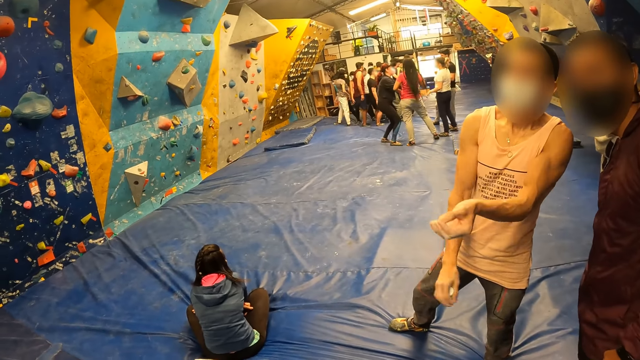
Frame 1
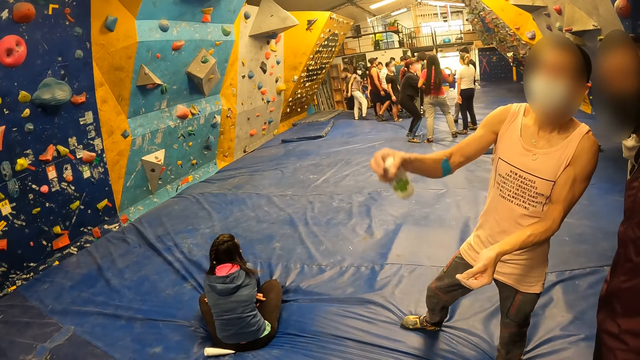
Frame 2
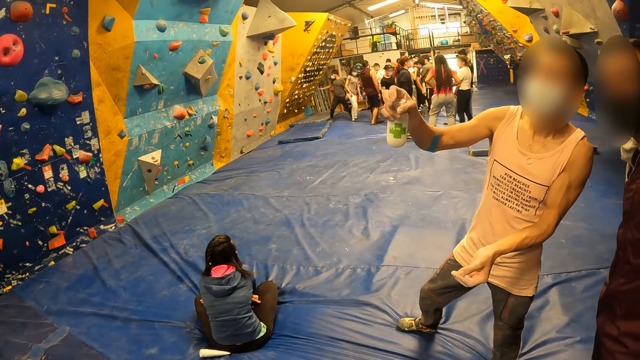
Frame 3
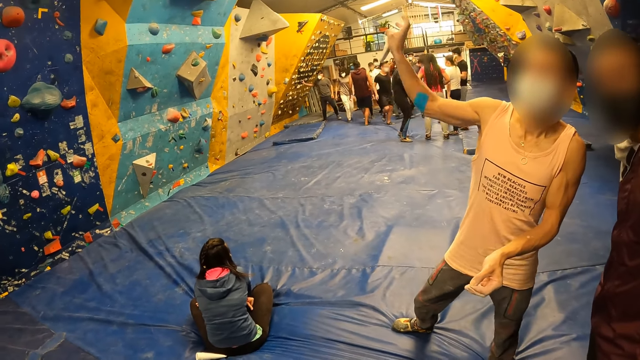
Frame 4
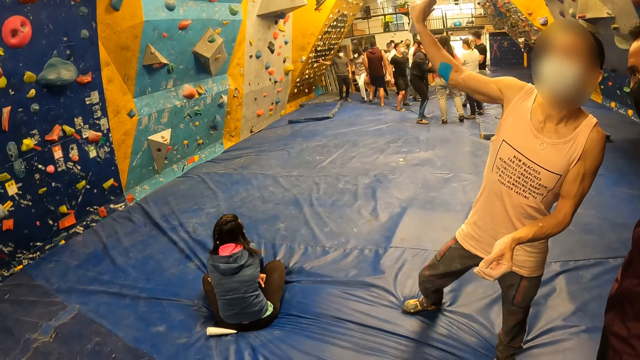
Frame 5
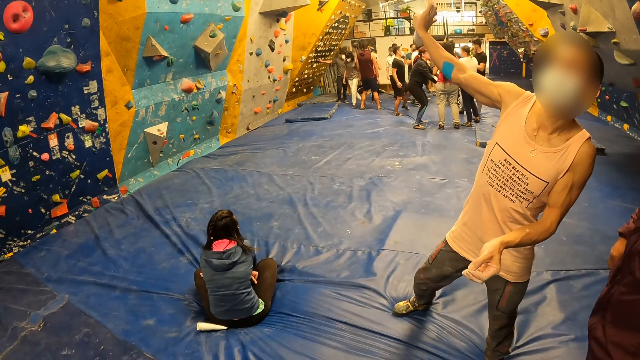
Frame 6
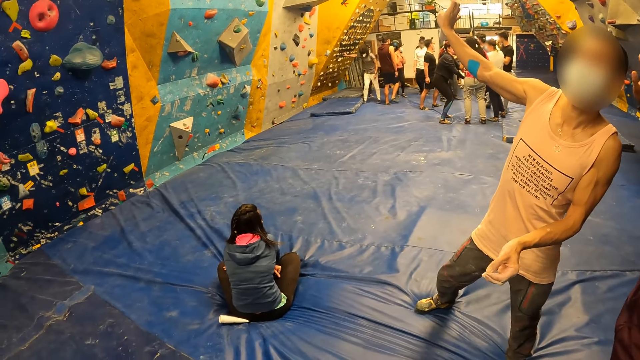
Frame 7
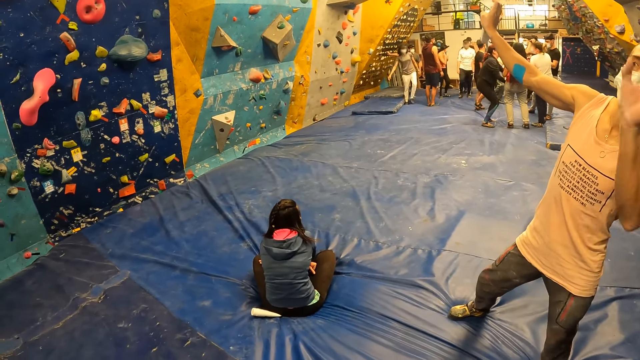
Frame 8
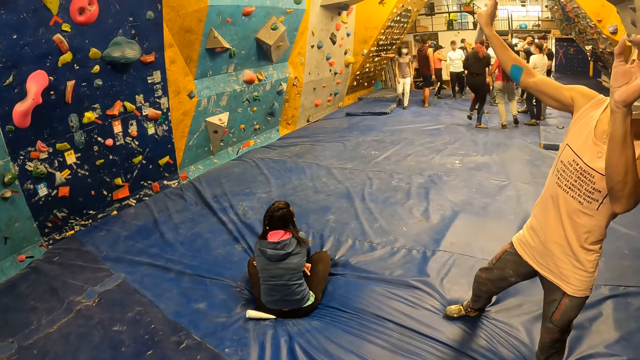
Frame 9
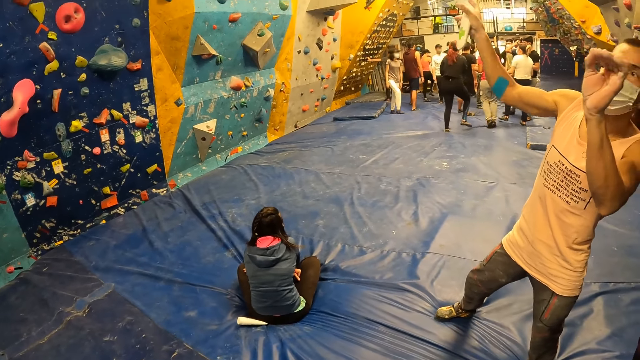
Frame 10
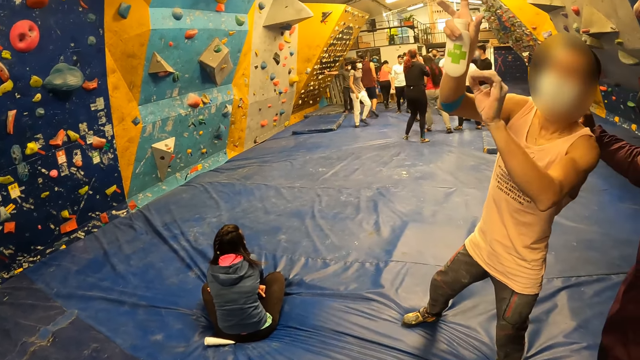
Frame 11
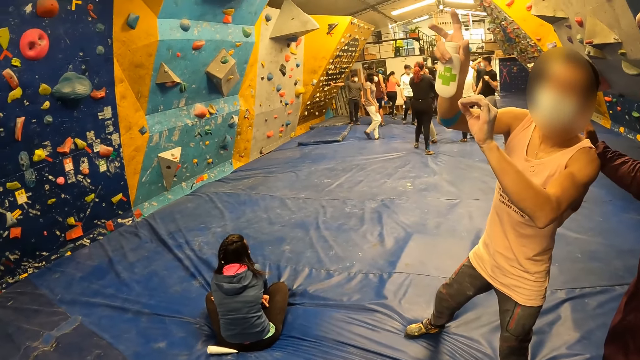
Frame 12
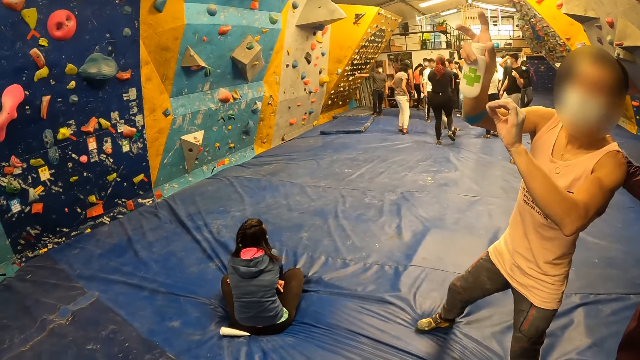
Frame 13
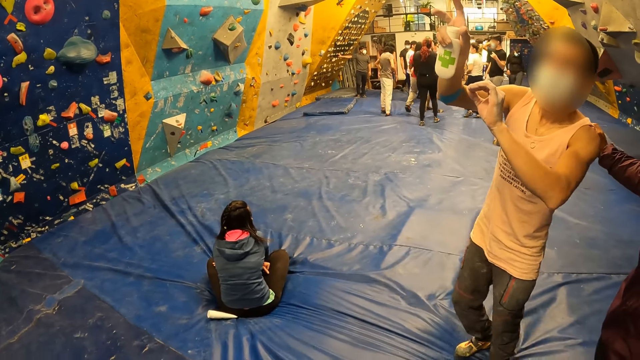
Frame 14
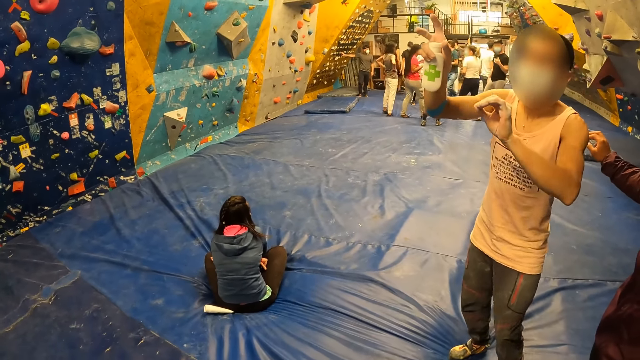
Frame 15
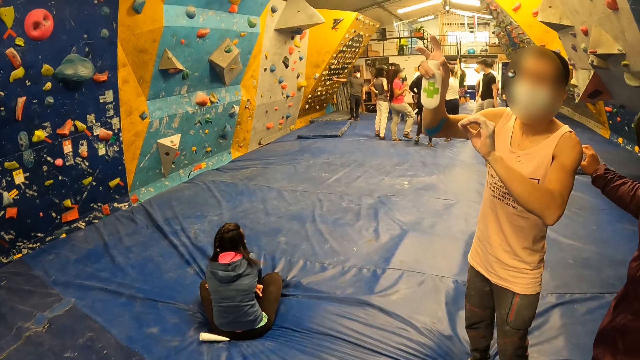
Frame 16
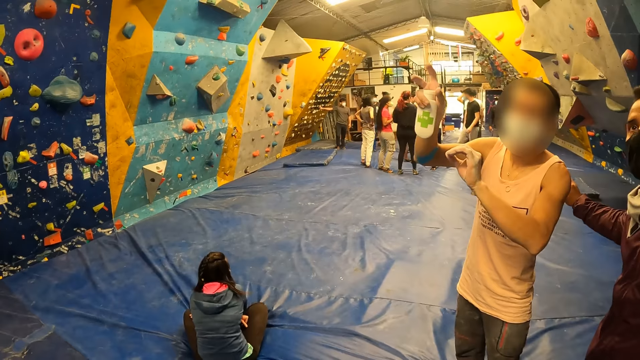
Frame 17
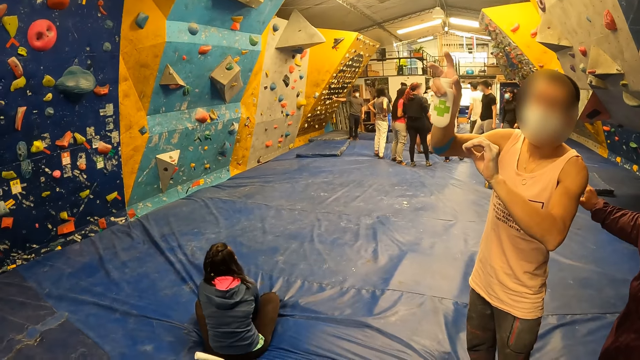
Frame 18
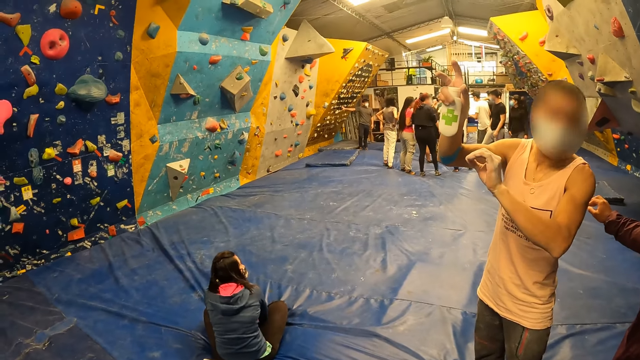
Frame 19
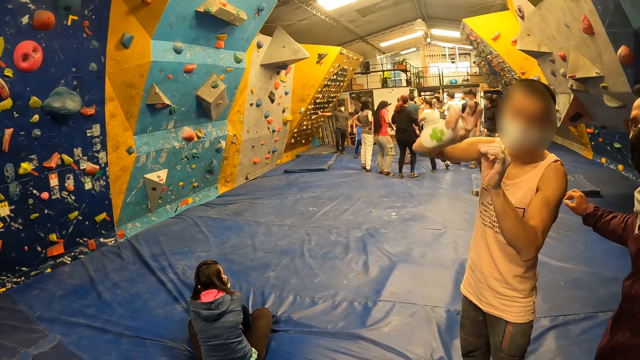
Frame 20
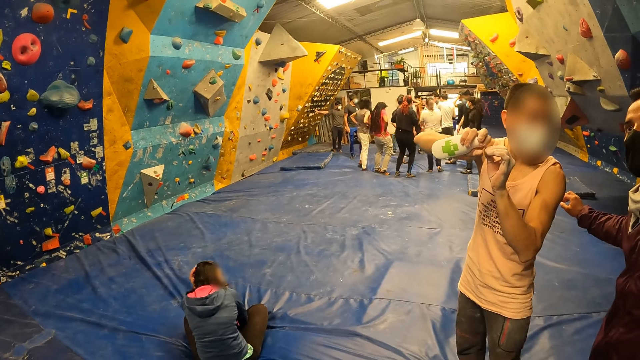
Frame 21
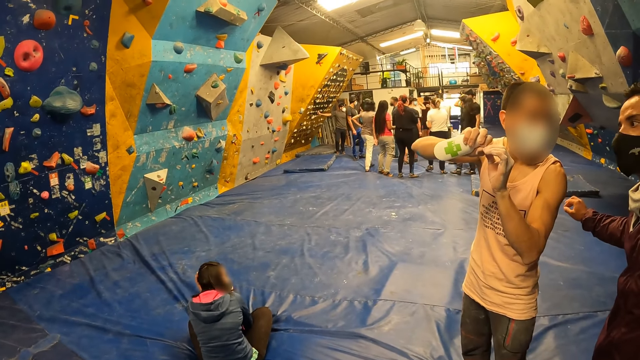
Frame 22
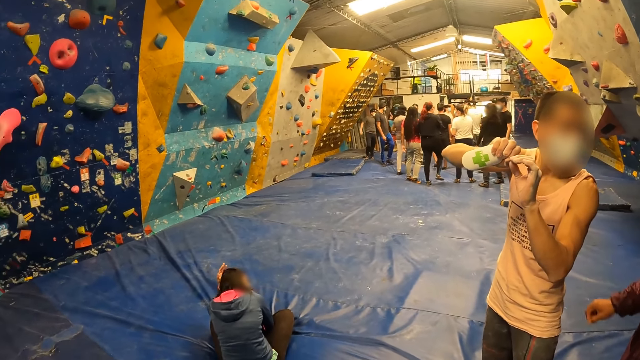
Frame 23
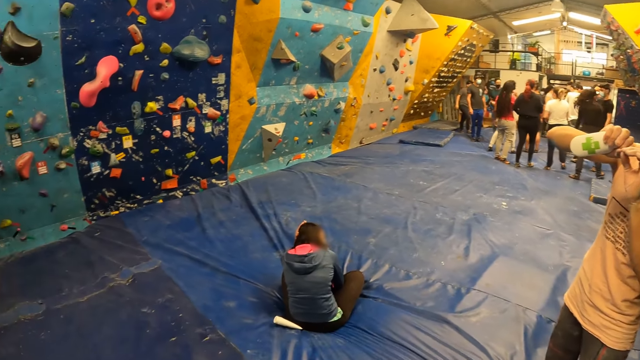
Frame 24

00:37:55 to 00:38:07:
The camera wearer looks at a person.

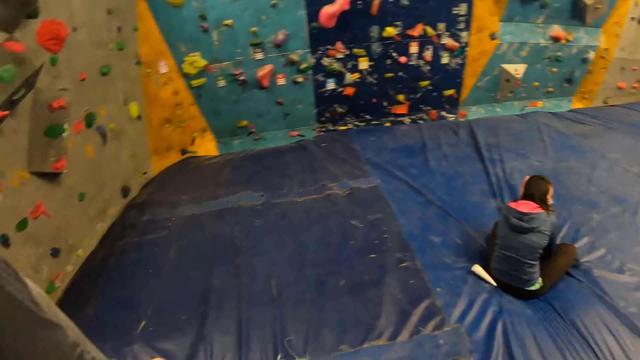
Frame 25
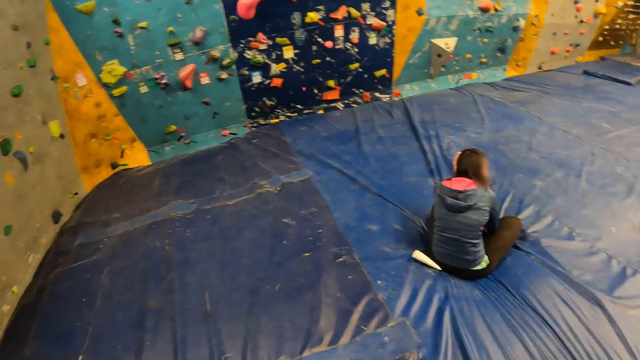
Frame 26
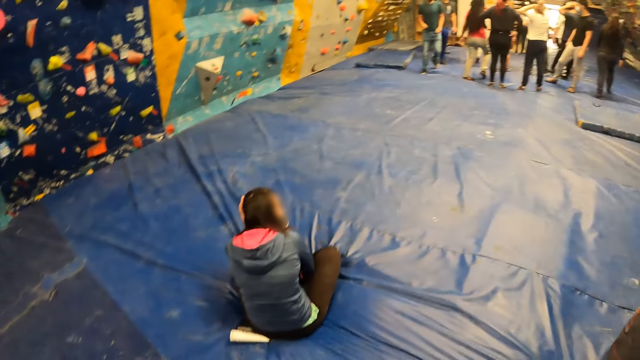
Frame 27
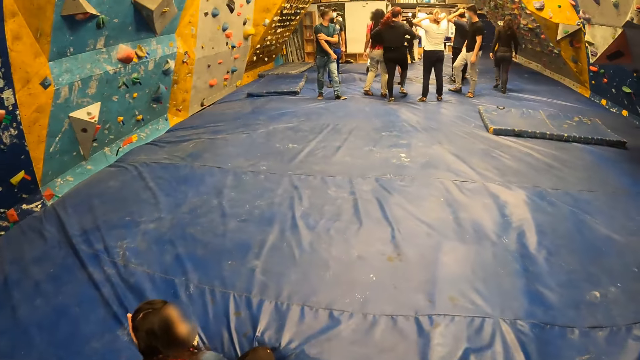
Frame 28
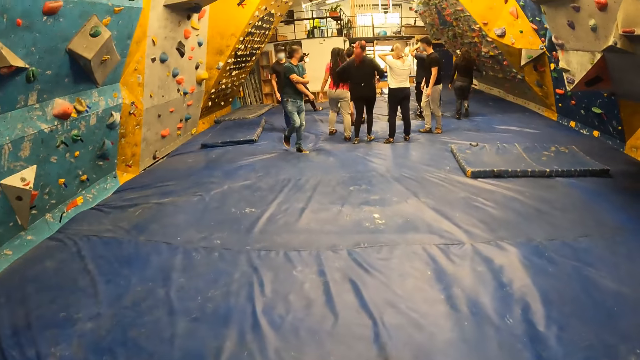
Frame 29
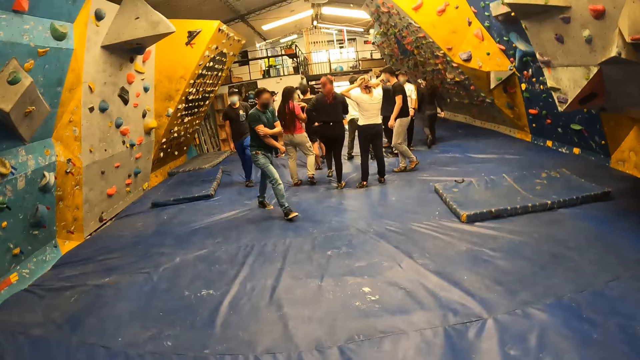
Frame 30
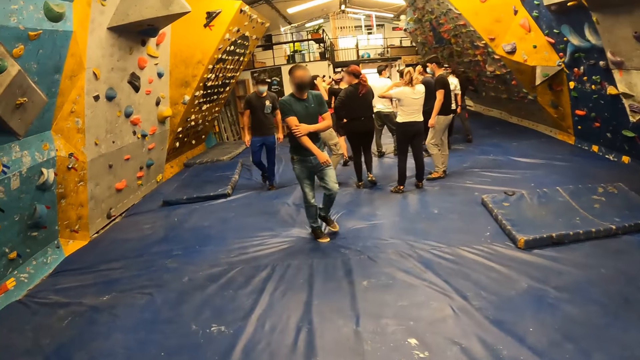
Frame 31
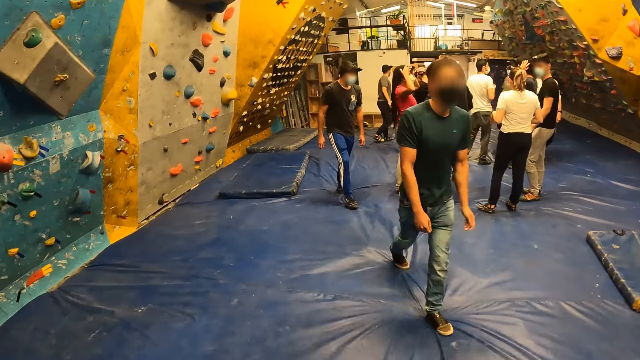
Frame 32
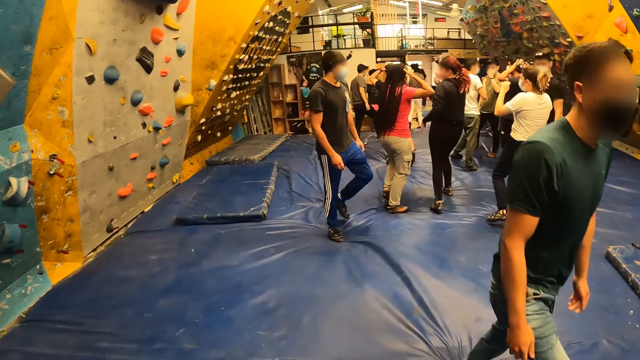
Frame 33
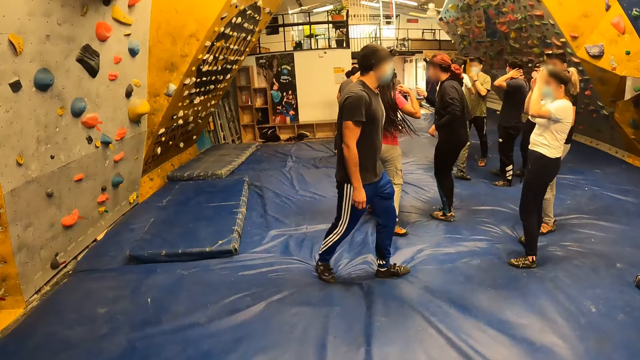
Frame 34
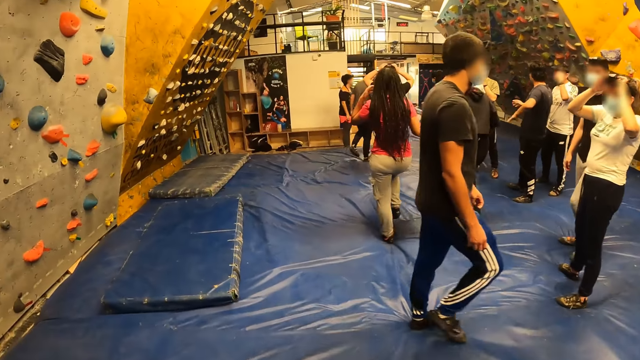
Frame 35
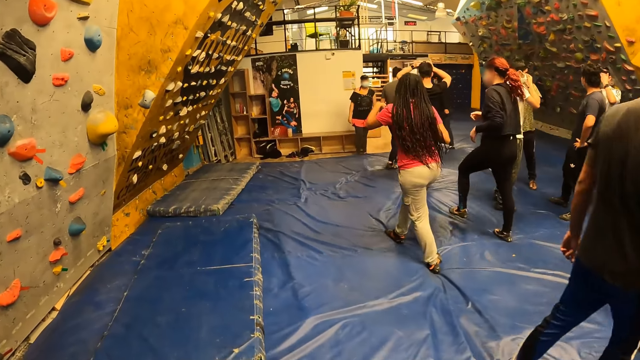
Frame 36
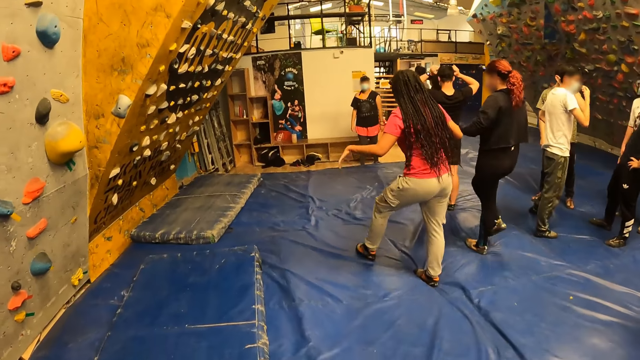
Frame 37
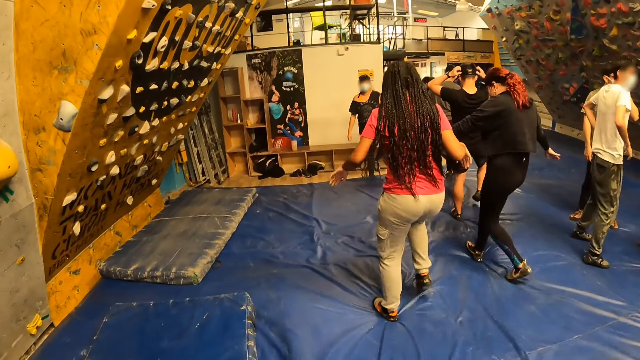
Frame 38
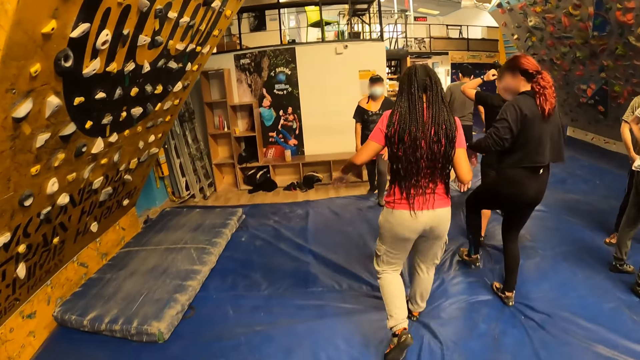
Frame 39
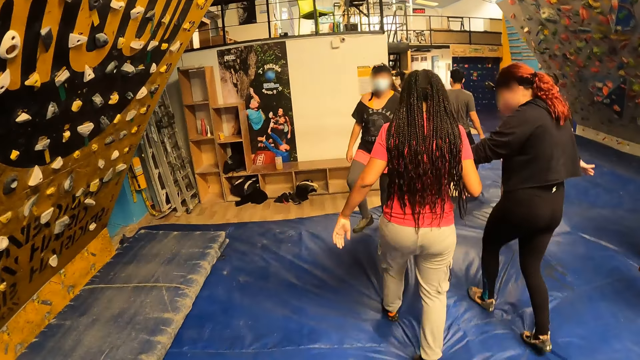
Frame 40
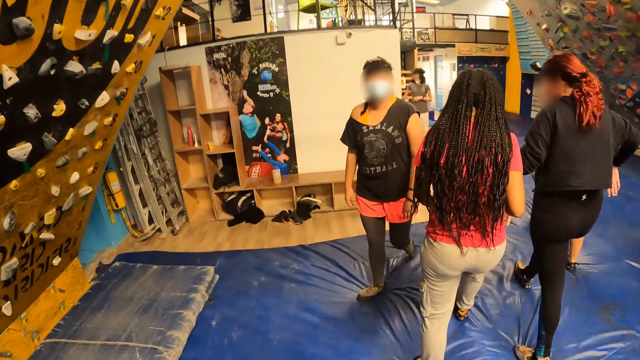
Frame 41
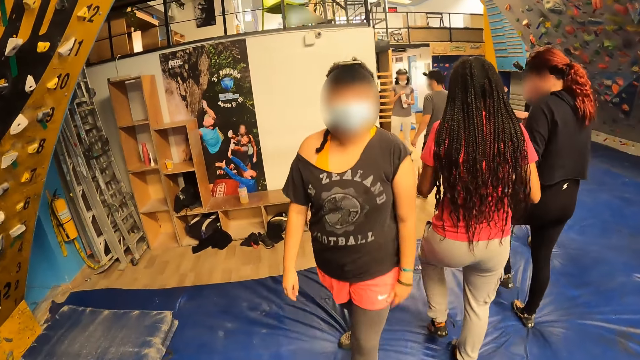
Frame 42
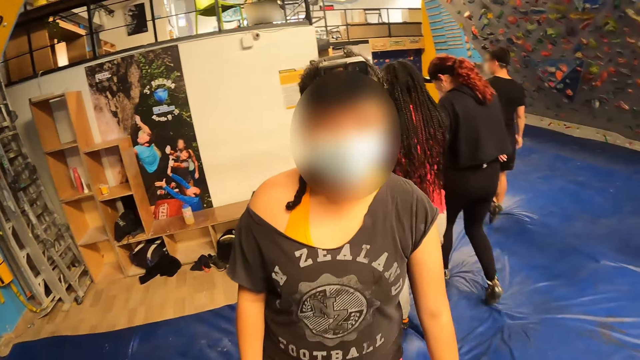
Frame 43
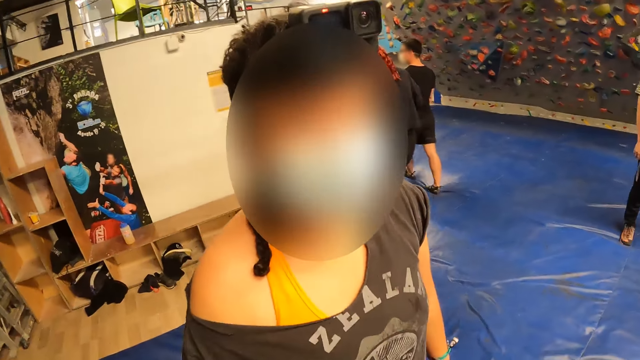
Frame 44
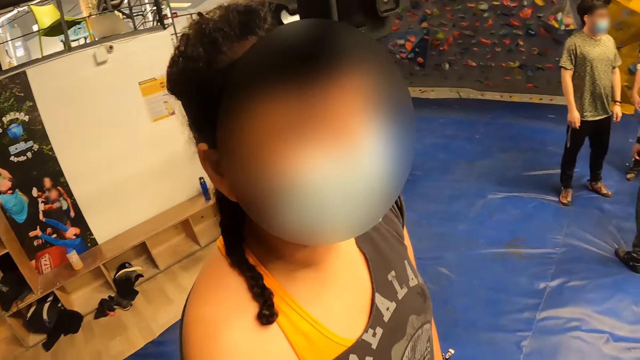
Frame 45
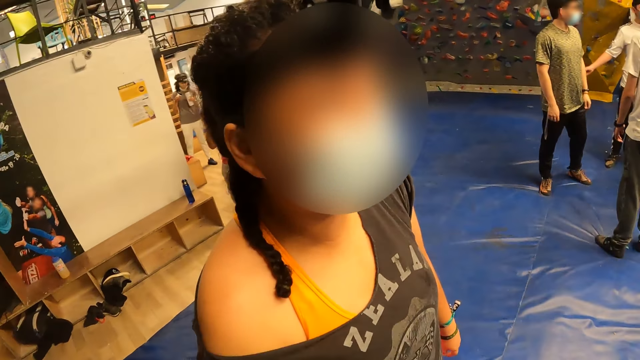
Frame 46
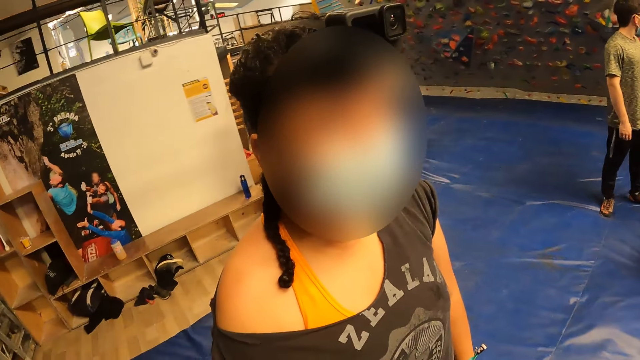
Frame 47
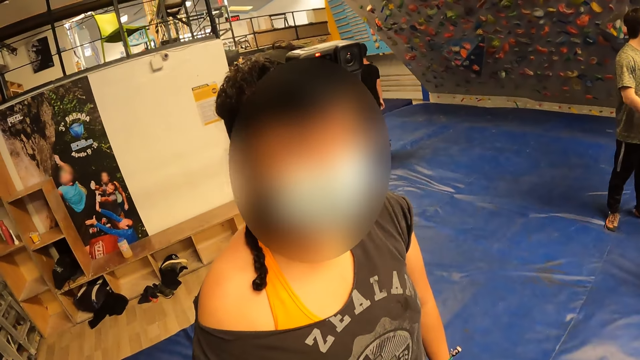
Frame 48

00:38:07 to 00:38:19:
The camera wearer walks. They interact with a woman. They look at the woman.
